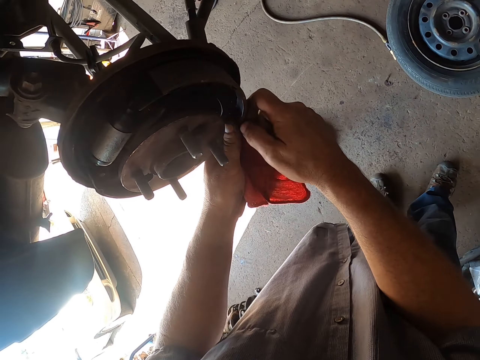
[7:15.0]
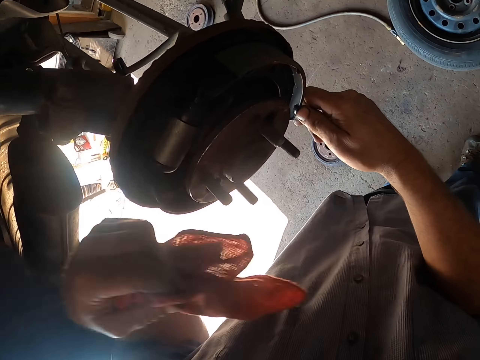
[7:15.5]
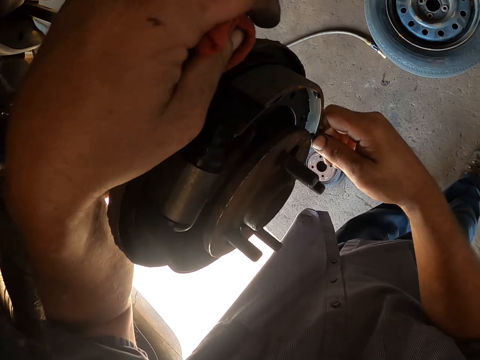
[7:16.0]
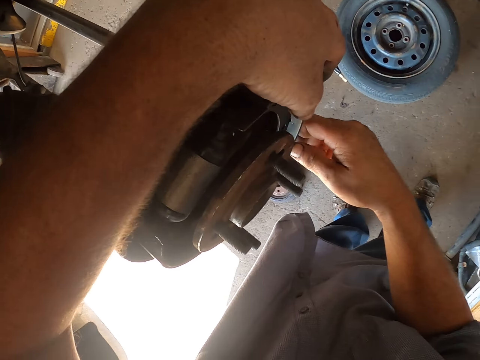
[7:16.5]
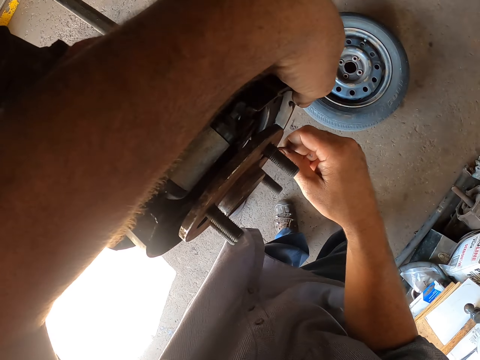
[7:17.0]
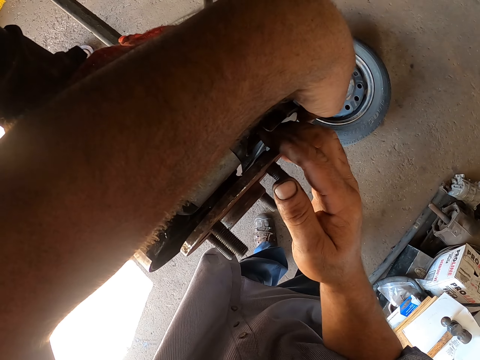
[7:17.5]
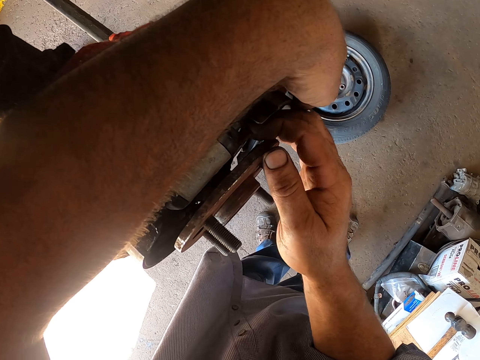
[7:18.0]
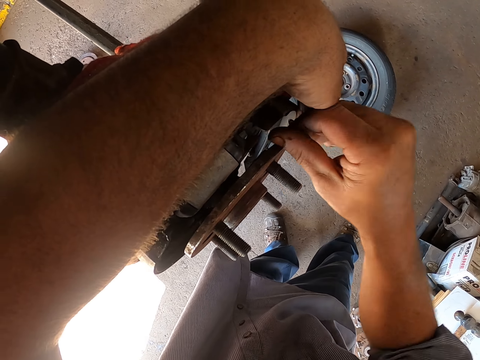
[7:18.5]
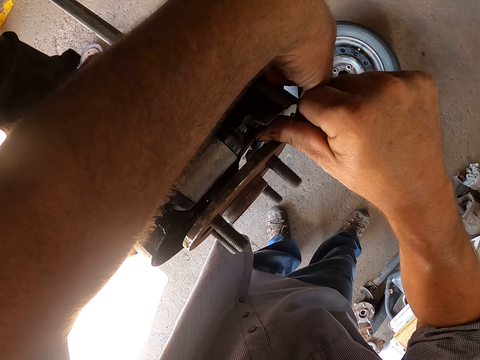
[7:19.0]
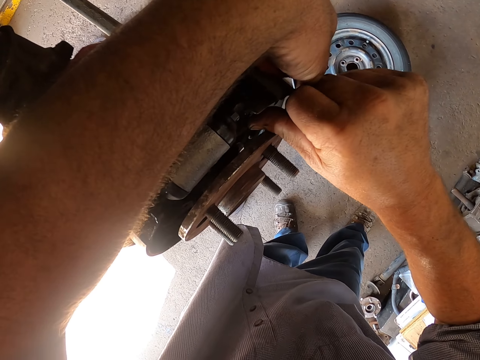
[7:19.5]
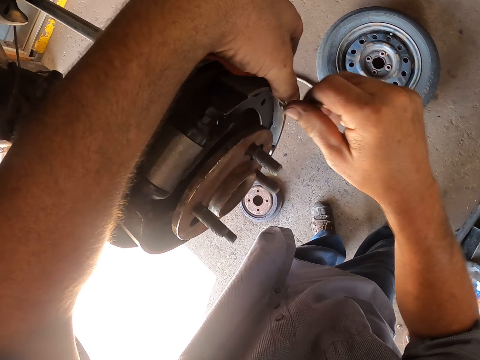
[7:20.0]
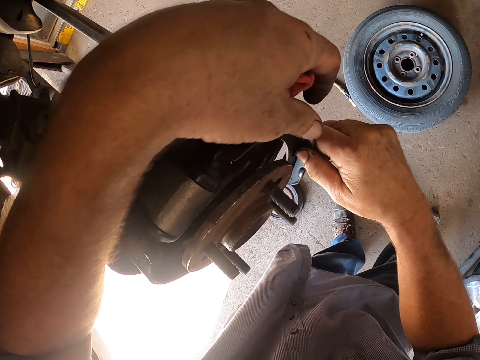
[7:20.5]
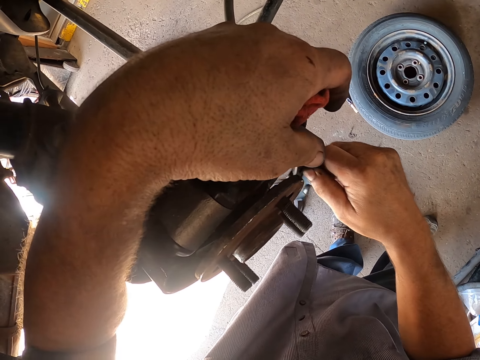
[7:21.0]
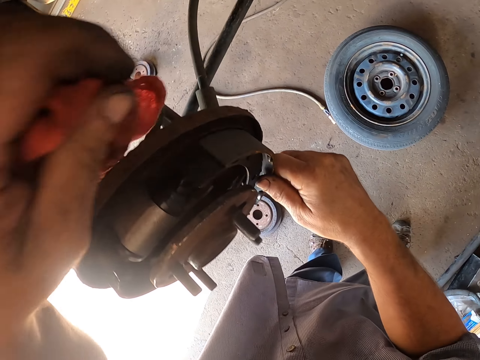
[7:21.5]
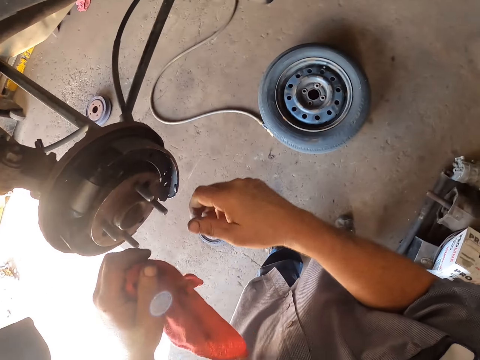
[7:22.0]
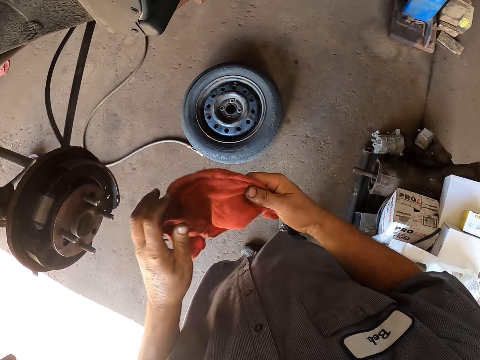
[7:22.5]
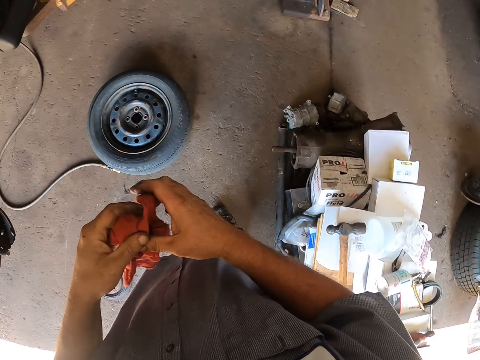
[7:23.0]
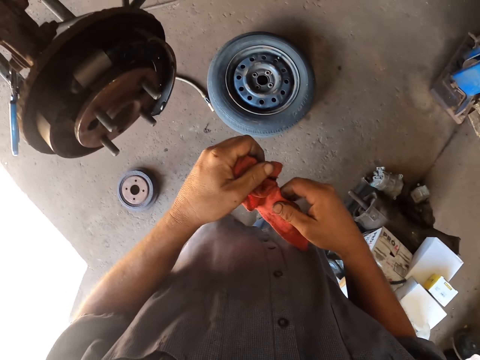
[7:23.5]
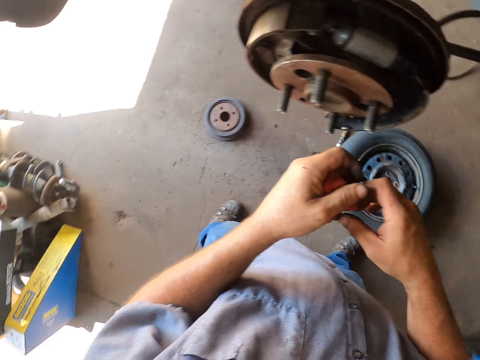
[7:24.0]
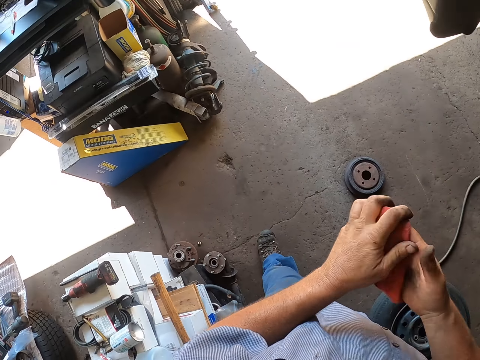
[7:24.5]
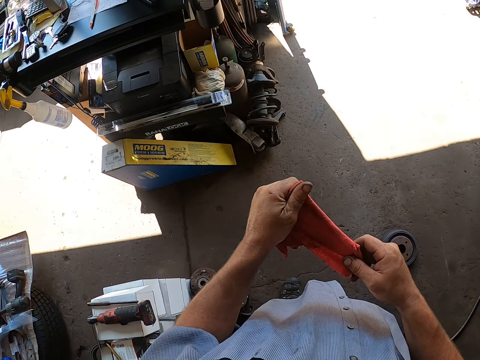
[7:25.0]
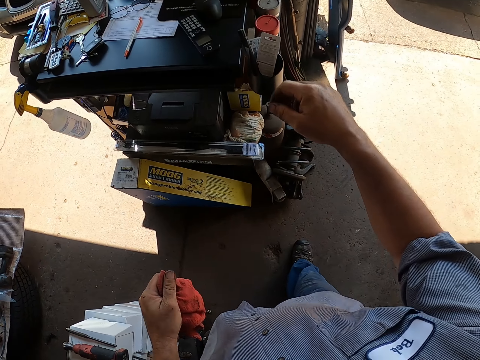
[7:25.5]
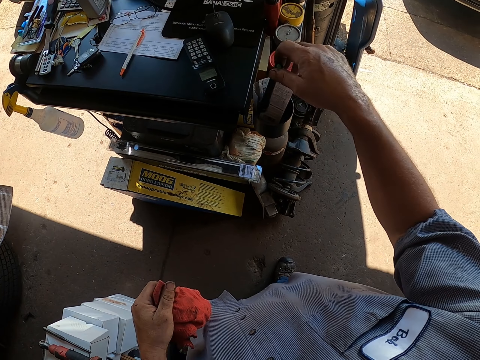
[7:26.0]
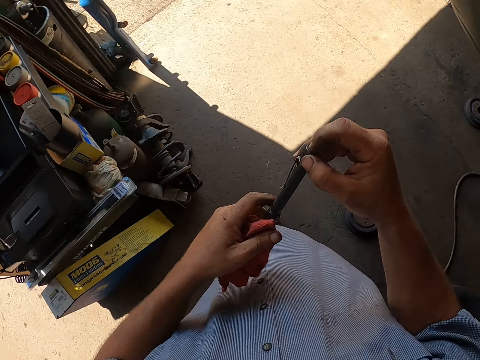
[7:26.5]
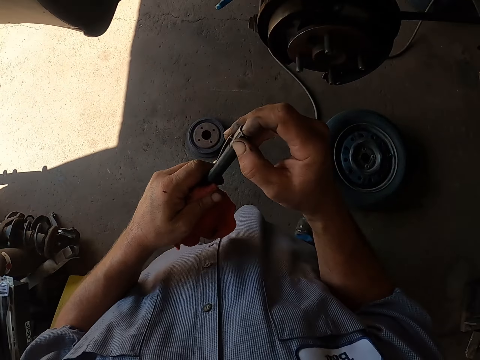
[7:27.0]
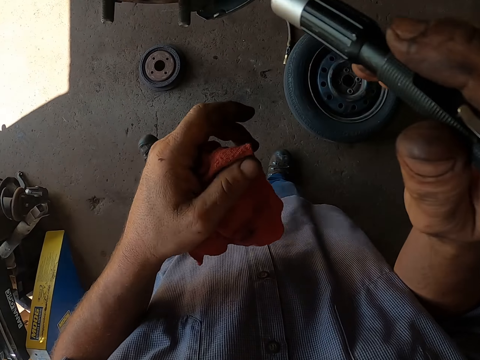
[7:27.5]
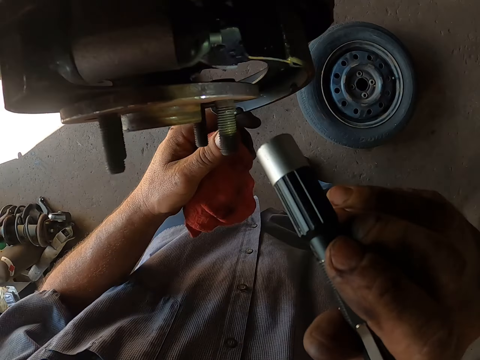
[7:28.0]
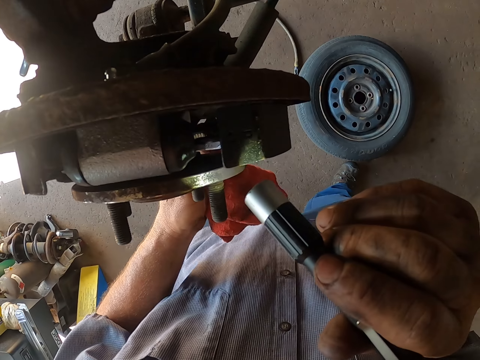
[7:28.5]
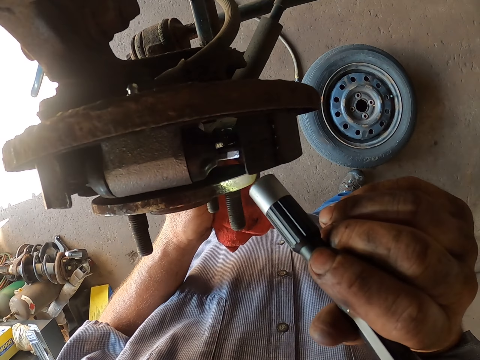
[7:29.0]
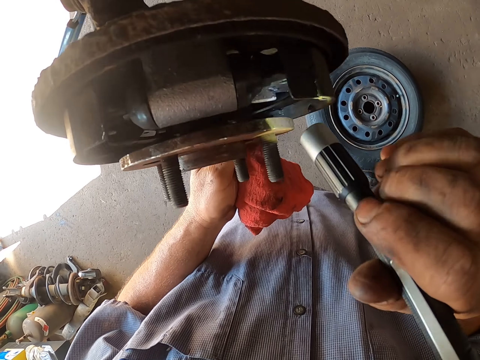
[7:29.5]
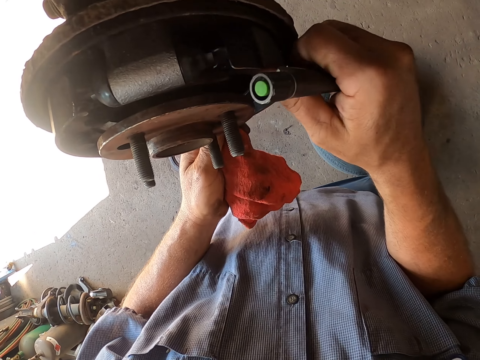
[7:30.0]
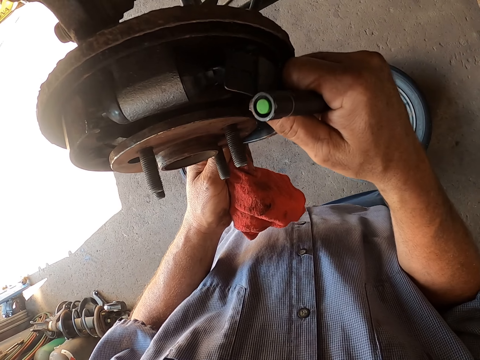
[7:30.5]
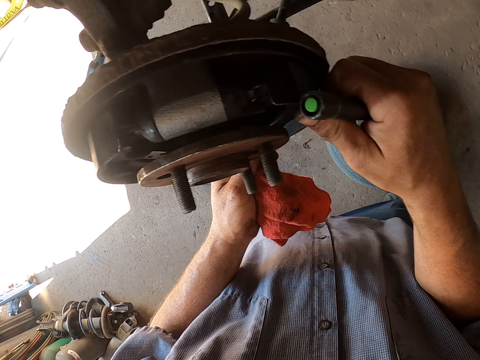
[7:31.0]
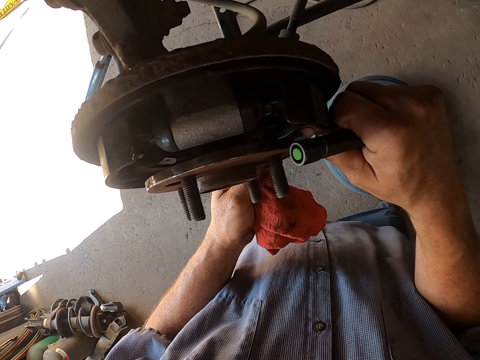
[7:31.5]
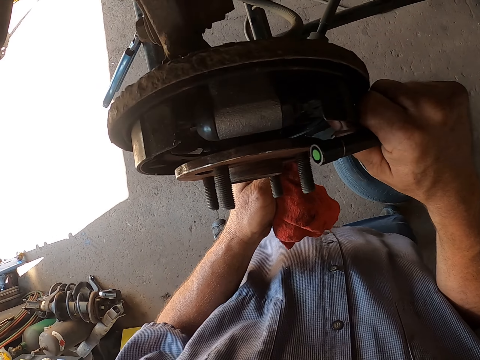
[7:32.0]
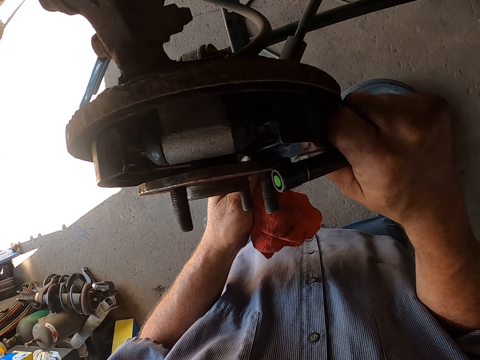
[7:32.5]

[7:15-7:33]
The camera wearer wipes something. He fixes something. He holds something with the cloth. He wipes his hand with the cloth. He walks around the garage. He picks up a flashlight. He checks in the wheel. He shines the flashlight on the wheel hub. He adjusts something on the wheel hub.

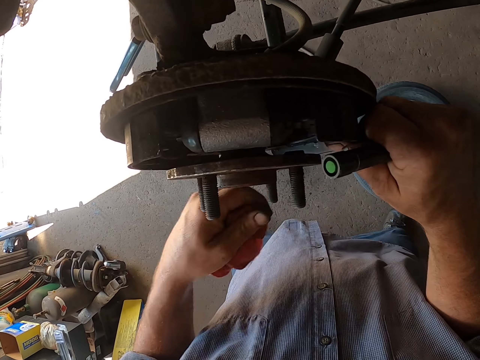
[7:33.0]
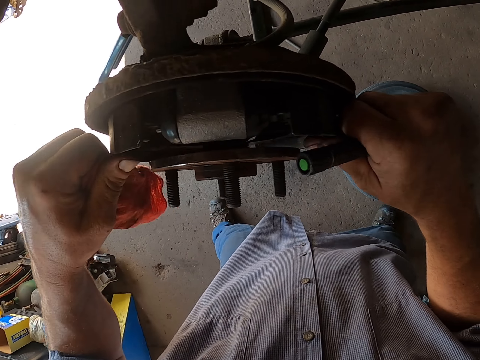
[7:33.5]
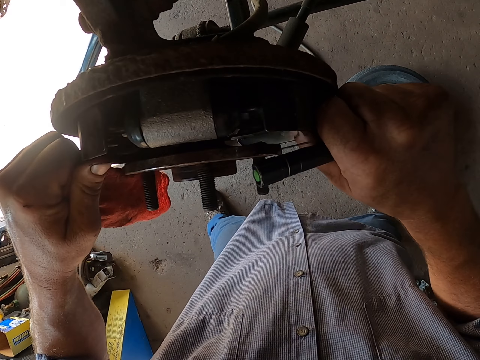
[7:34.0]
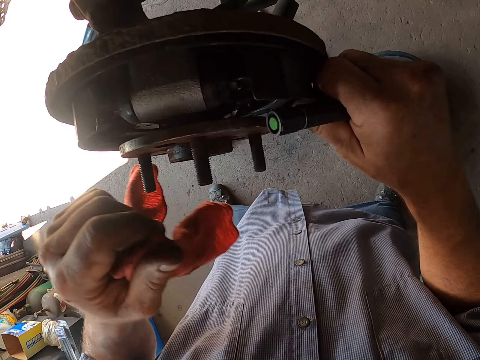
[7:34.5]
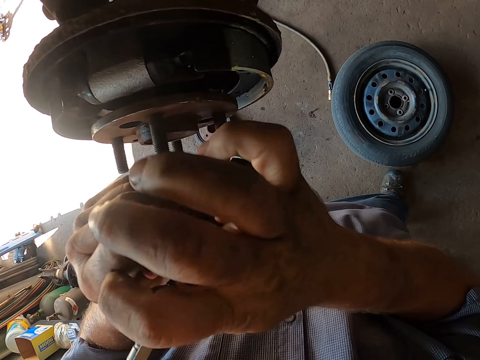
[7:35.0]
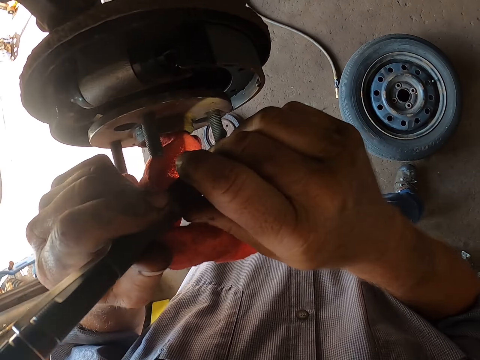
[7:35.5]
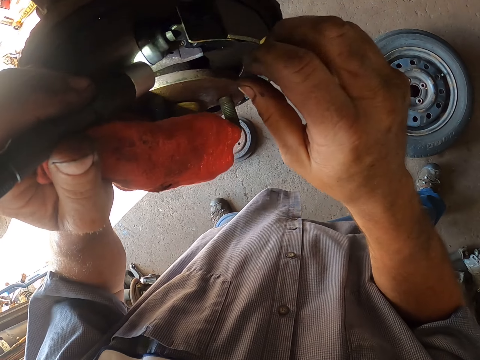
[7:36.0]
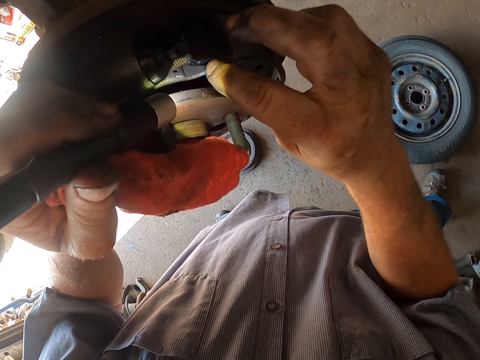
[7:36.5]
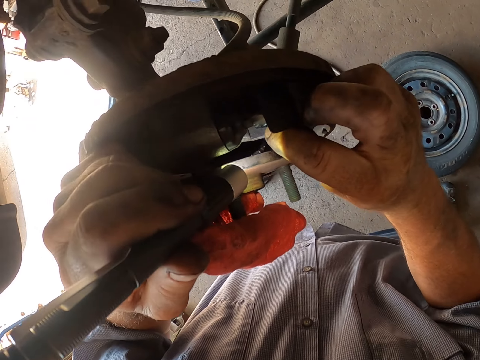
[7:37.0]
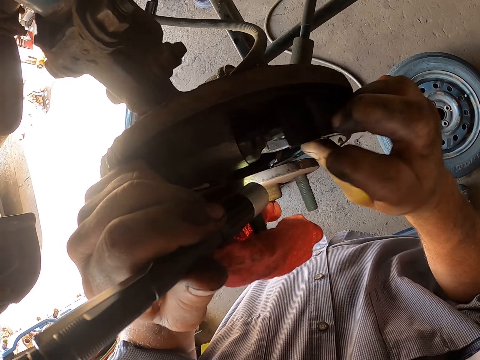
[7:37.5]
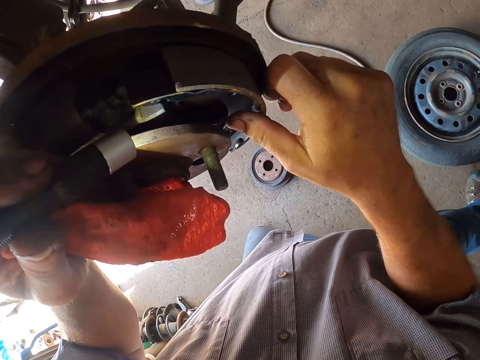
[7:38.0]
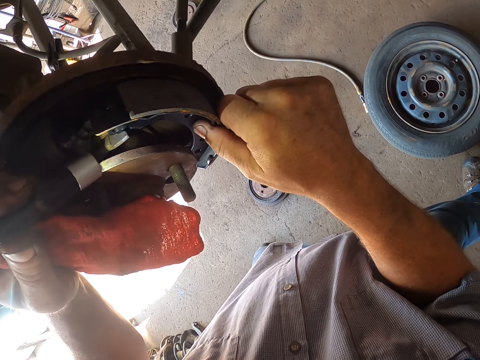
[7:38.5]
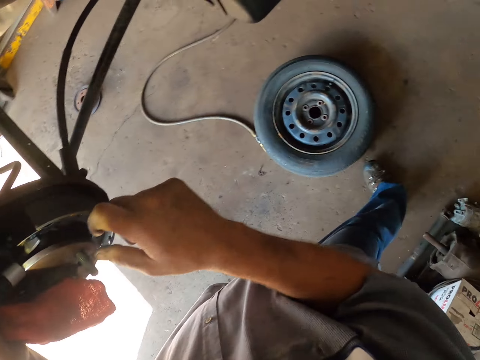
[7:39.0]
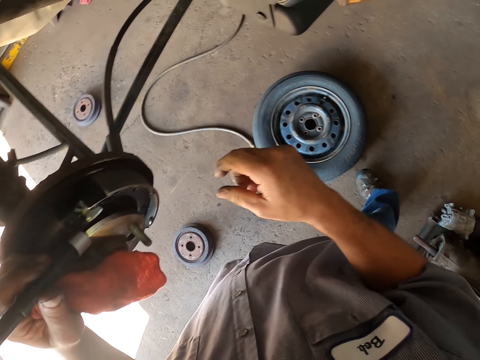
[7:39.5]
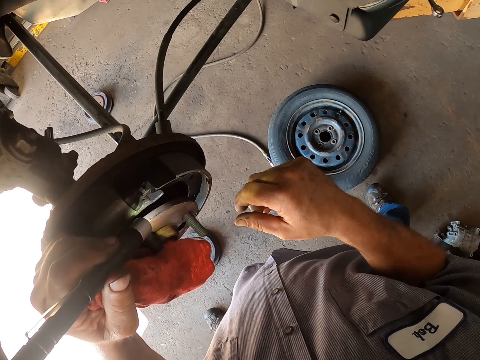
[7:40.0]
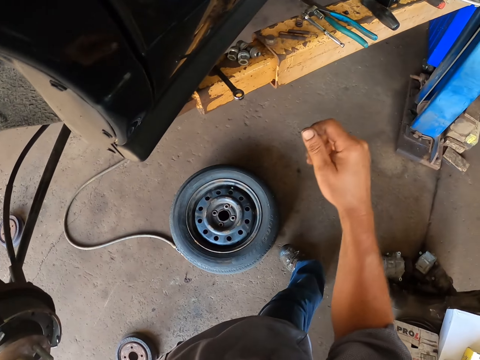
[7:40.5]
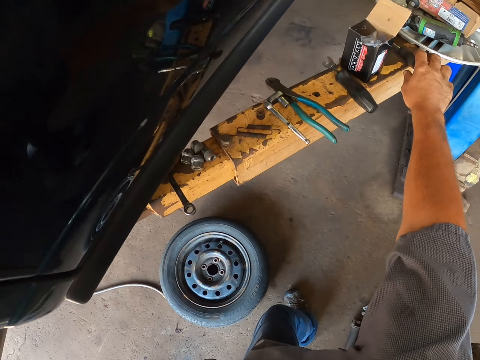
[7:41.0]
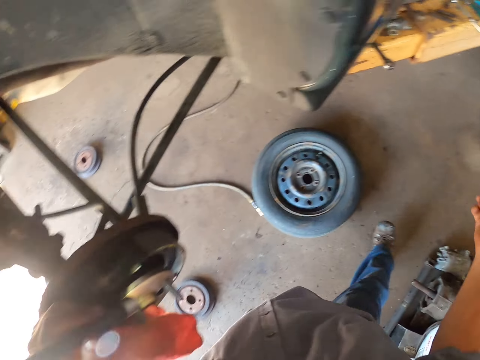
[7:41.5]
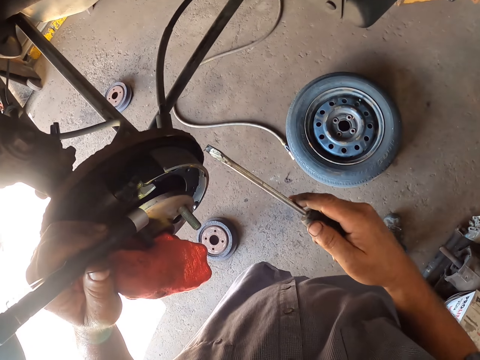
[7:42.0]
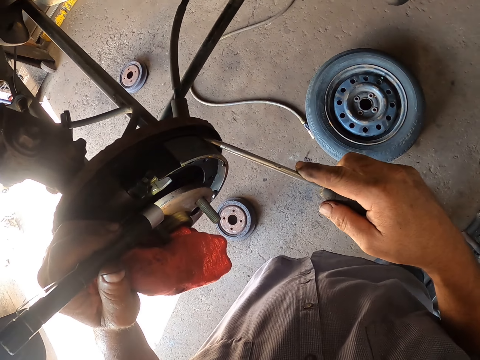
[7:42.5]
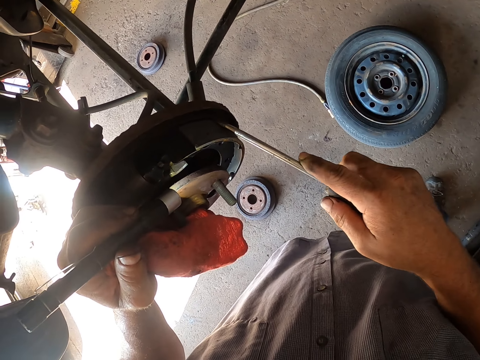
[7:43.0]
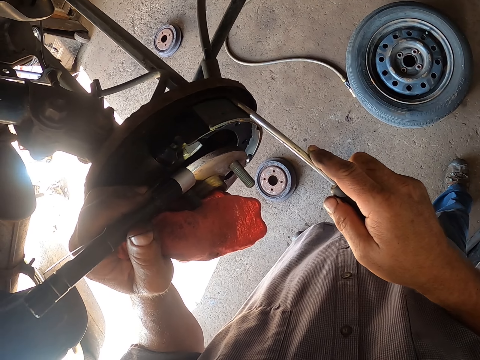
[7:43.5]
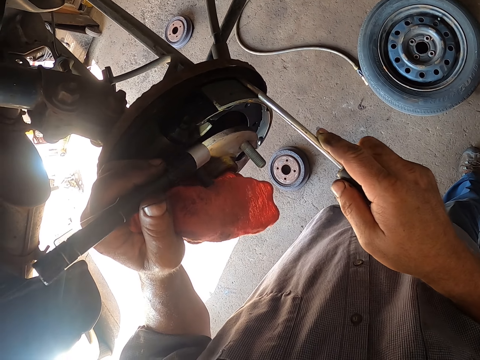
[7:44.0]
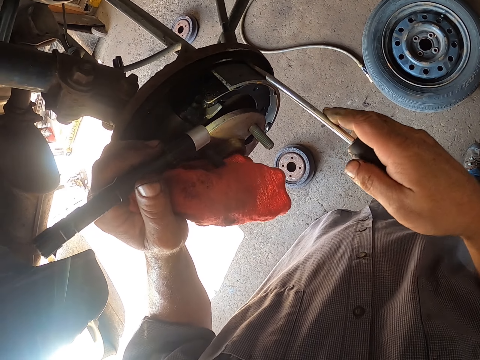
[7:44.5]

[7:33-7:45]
The camera wearer checks in the wheel. They pick up a screwdriver. They fix something.
